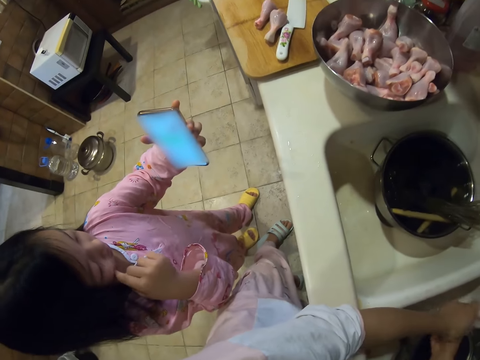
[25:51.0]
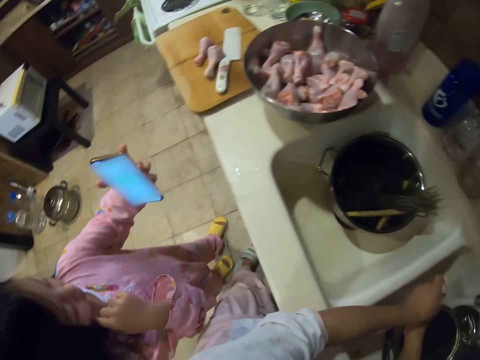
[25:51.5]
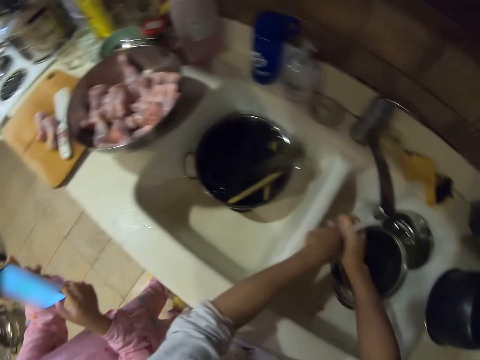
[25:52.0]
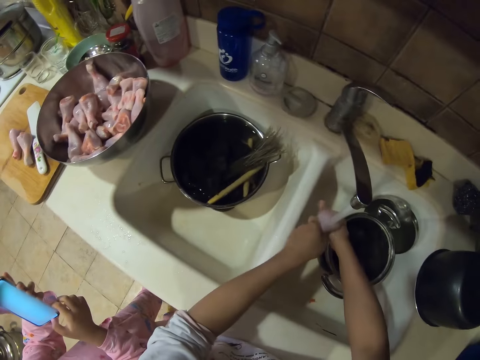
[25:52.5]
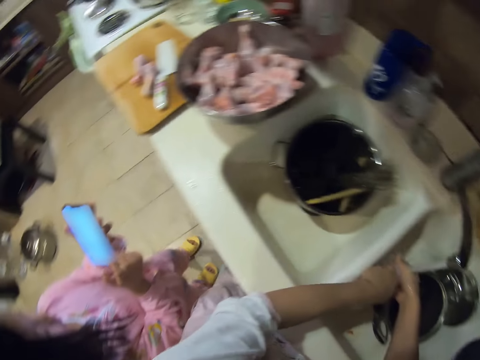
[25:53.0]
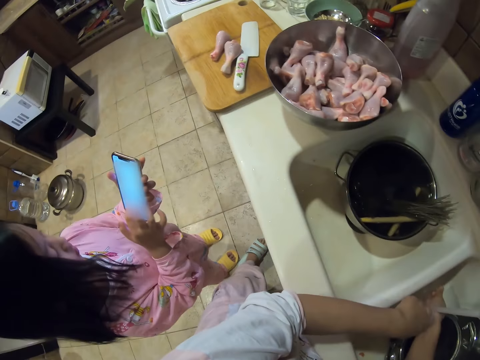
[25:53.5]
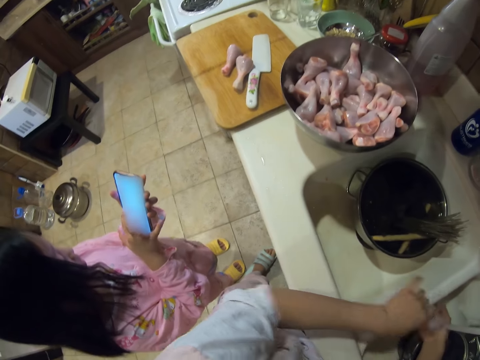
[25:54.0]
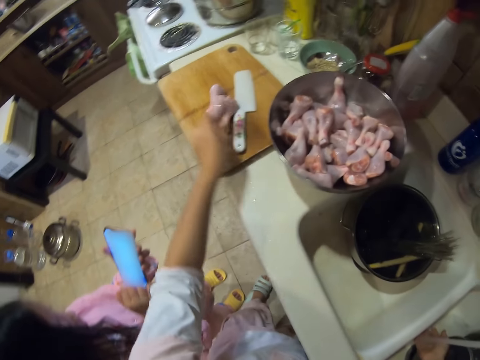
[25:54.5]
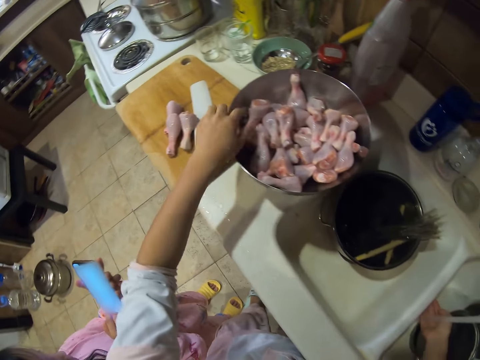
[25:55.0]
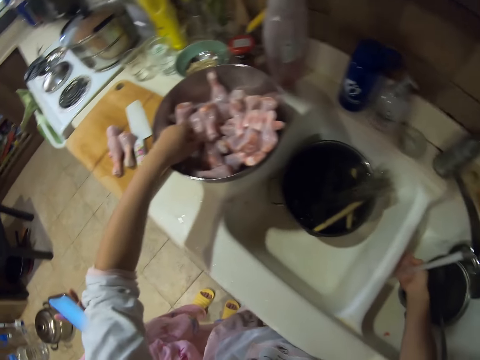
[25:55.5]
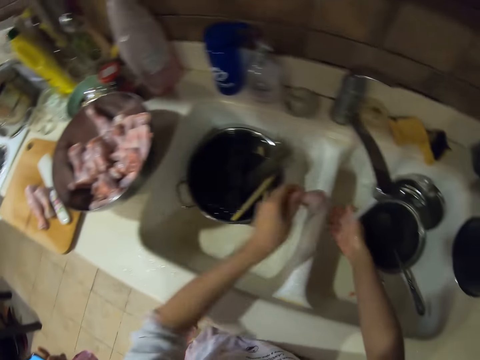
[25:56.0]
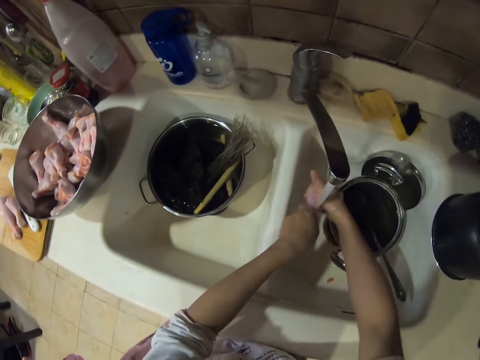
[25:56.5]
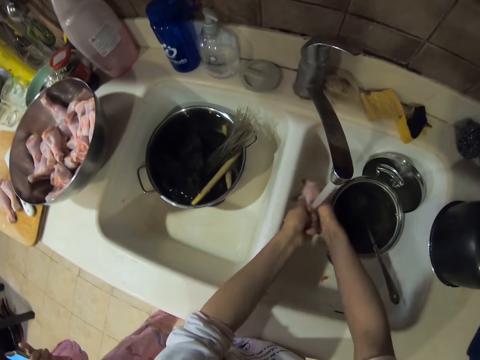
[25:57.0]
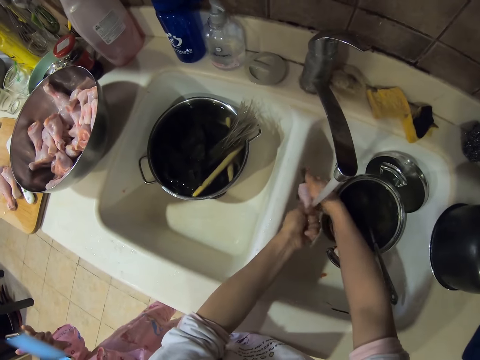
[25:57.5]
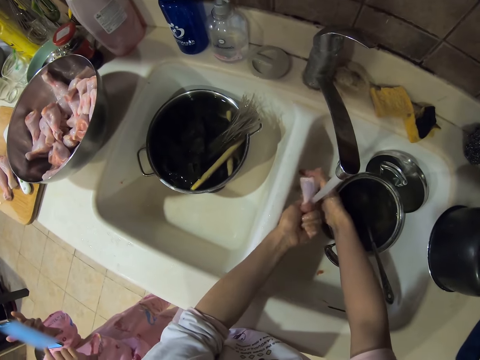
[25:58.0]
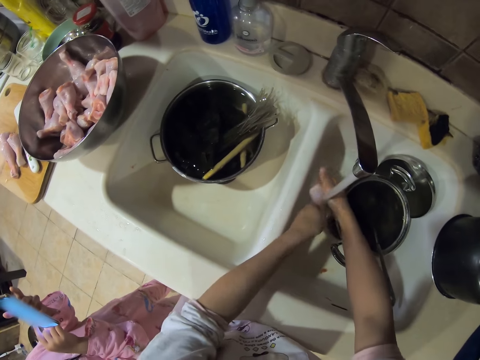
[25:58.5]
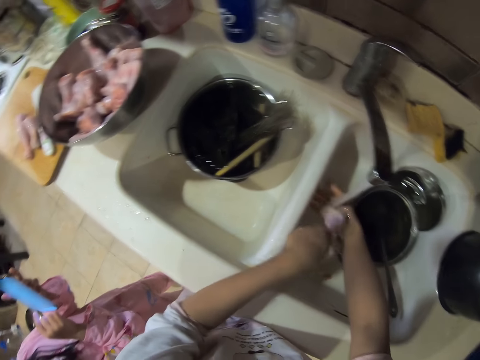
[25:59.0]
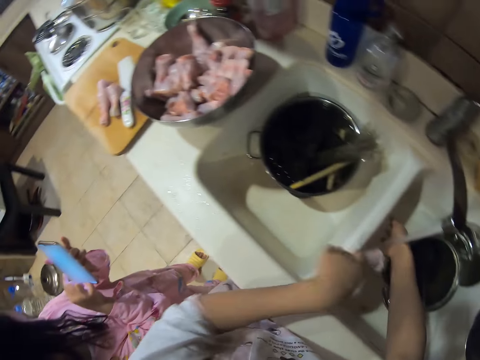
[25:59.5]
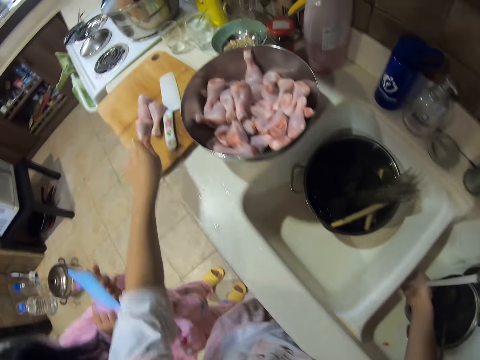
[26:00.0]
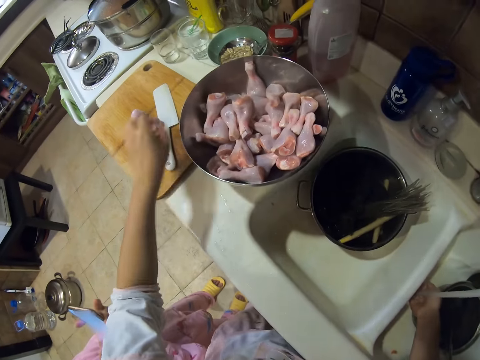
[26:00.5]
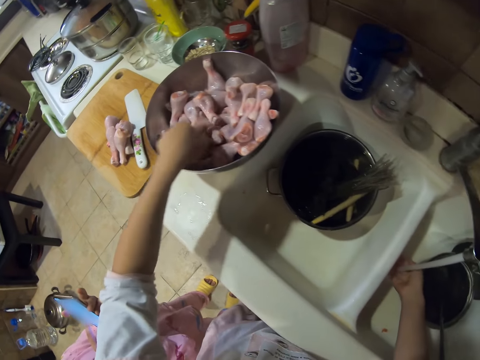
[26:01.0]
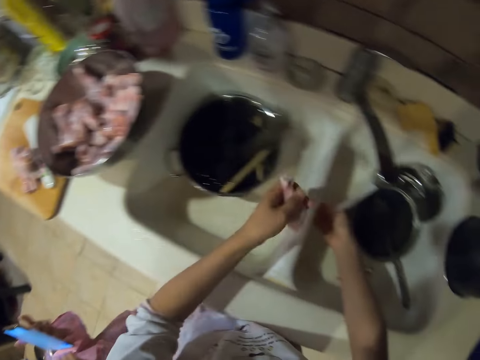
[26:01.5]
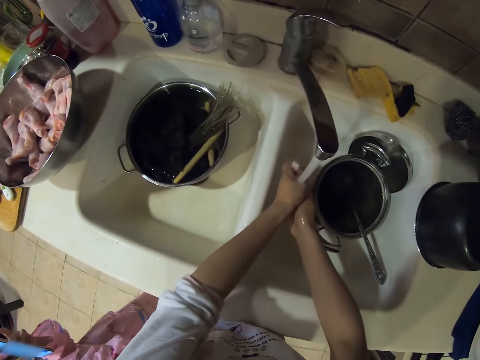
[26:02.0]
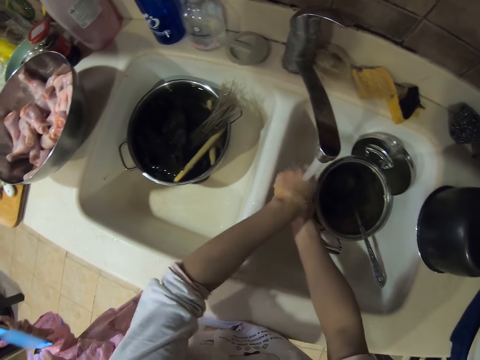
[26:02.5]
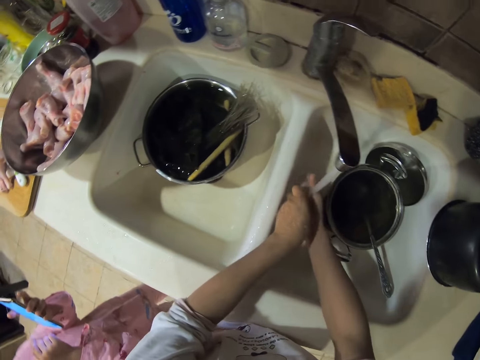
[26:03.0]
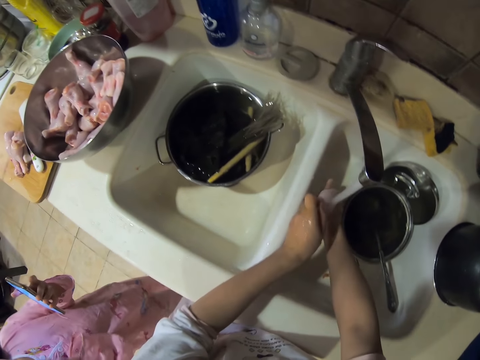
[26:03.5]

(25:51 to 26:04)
A girl holds a phone. The camera wearer washes the chicken. They place the chicken on the chopping board. They pick up the chicken. They wash the chicken drumstick. The girl touches the phone. The camera wearer places the chicken on the chopping board. They pick up the chicken. They wash the chicken.

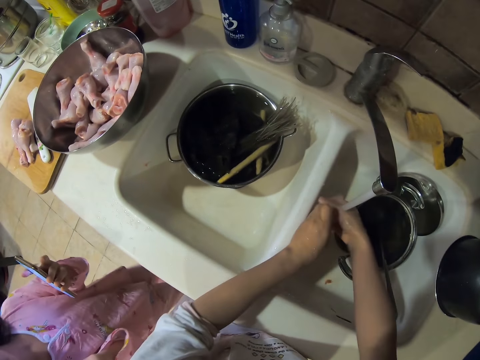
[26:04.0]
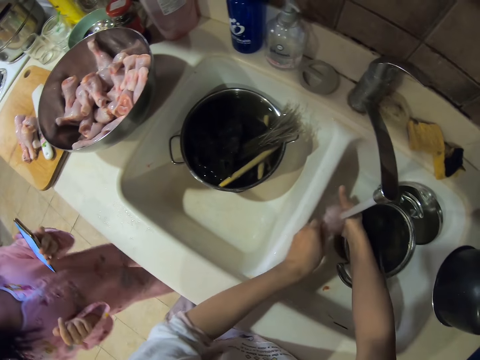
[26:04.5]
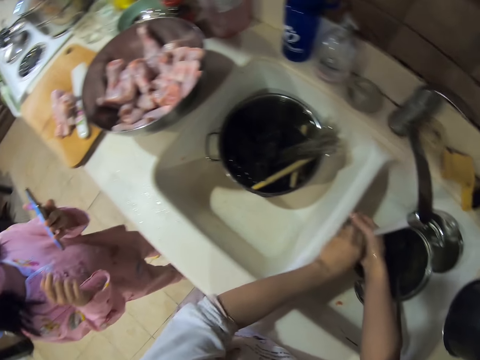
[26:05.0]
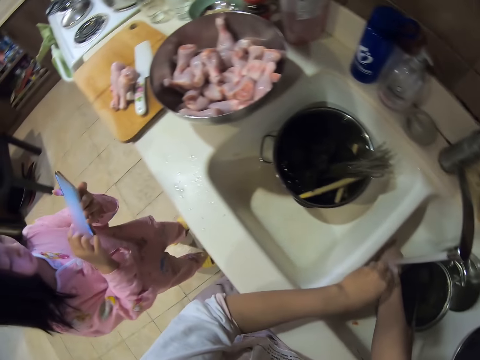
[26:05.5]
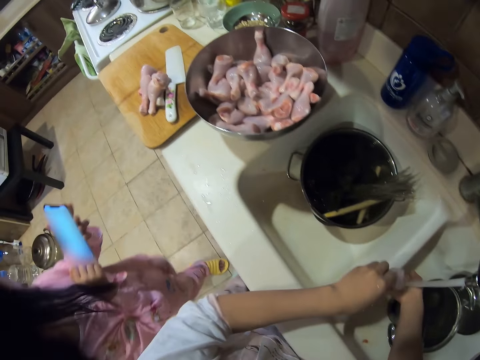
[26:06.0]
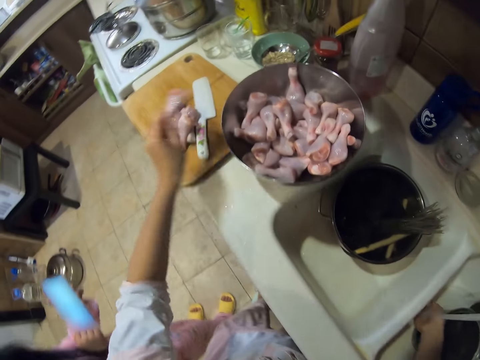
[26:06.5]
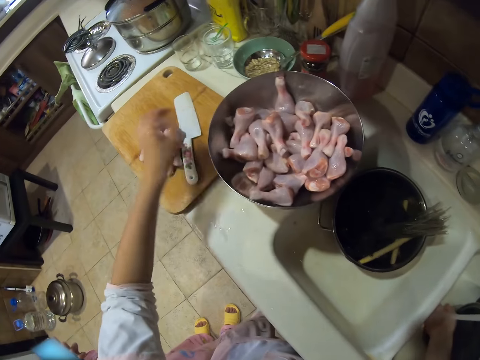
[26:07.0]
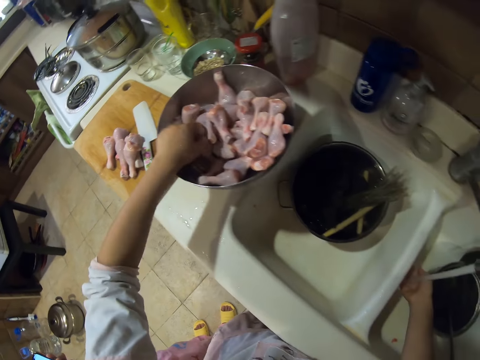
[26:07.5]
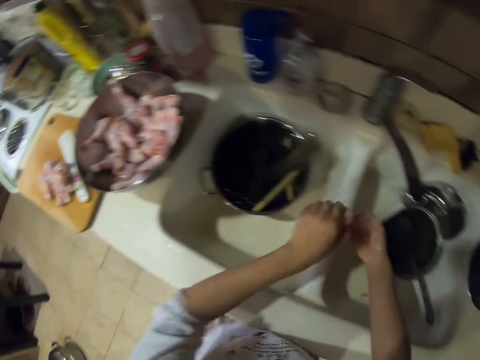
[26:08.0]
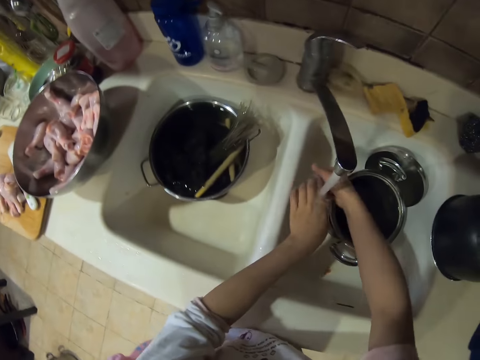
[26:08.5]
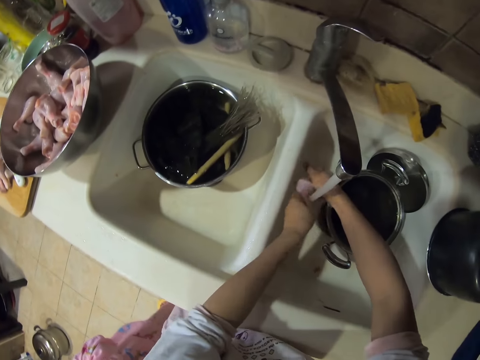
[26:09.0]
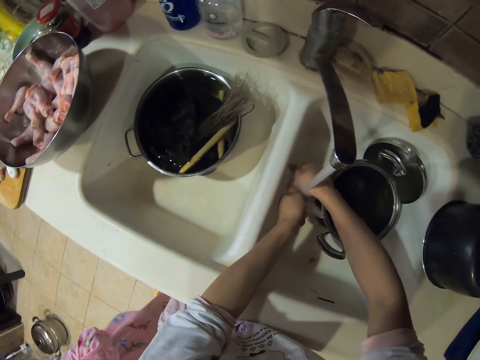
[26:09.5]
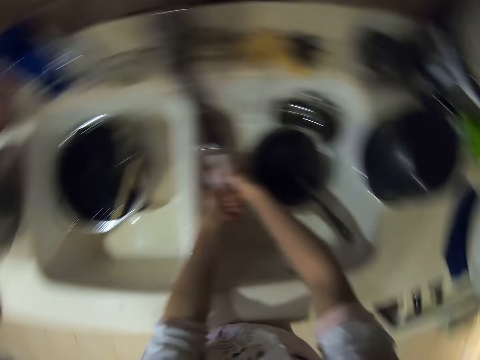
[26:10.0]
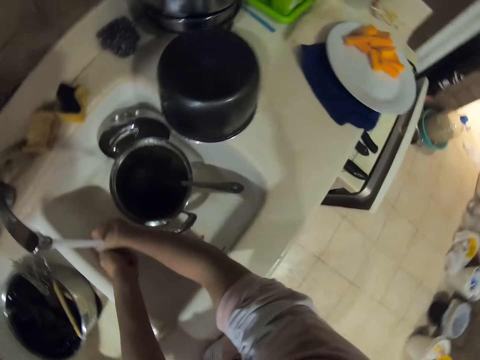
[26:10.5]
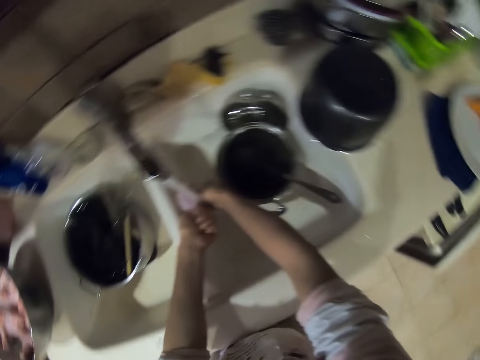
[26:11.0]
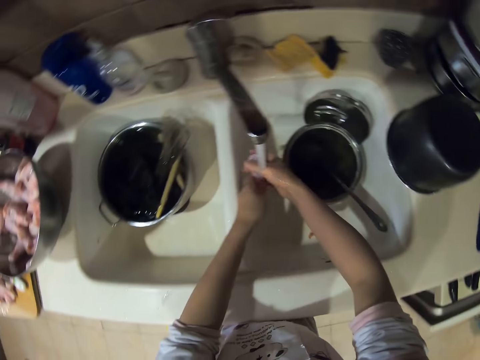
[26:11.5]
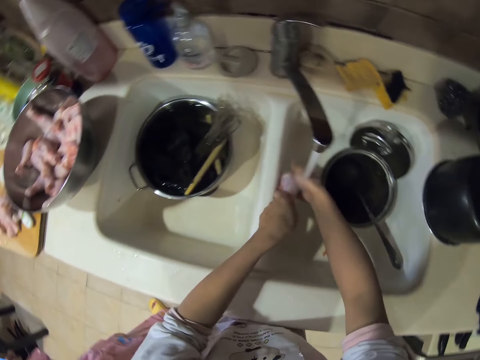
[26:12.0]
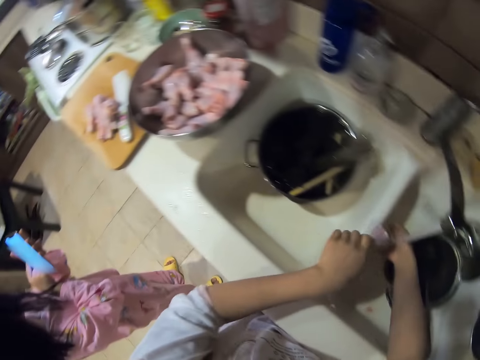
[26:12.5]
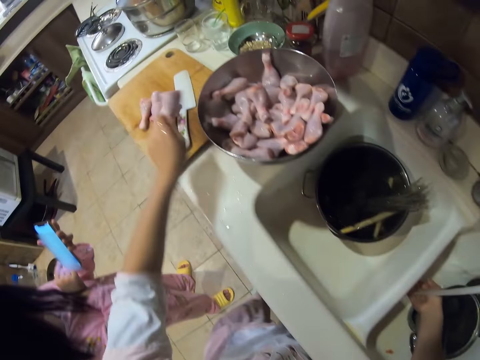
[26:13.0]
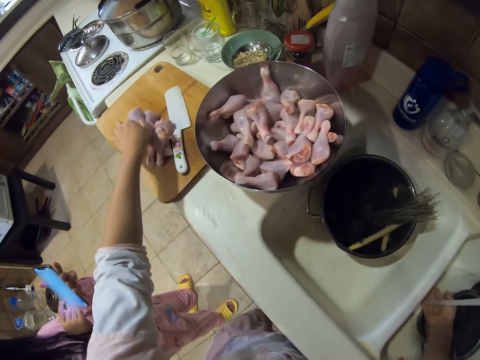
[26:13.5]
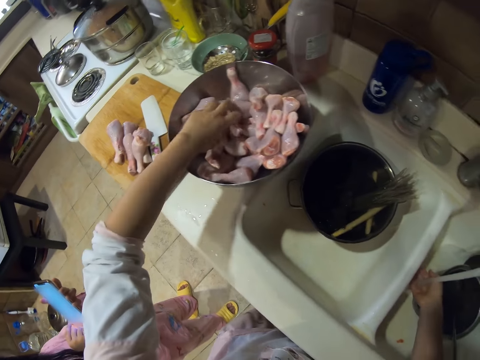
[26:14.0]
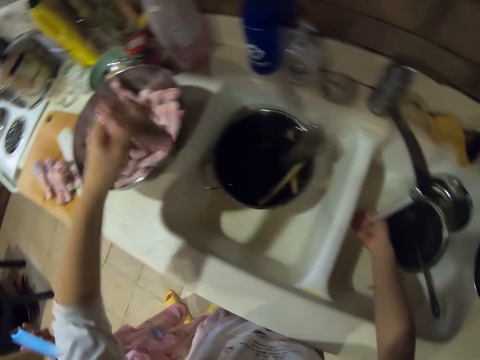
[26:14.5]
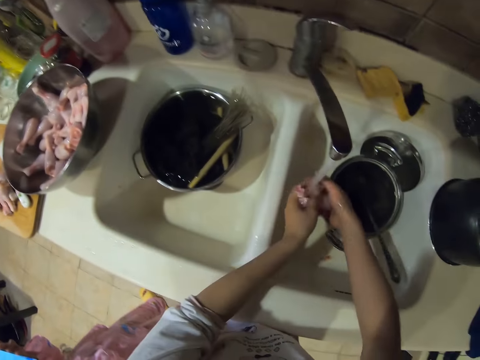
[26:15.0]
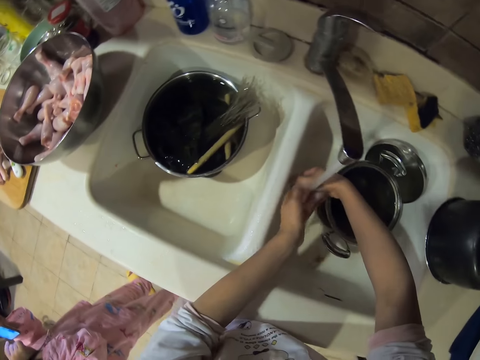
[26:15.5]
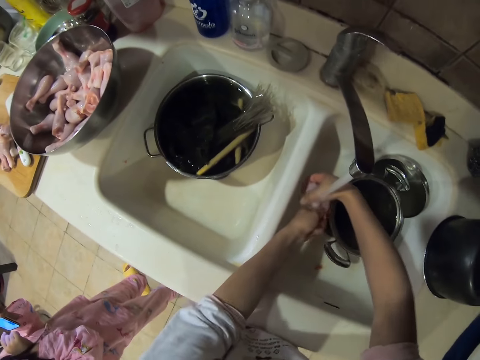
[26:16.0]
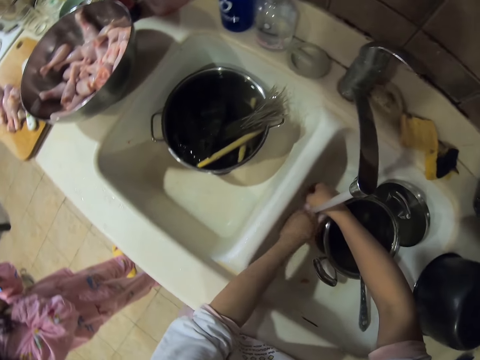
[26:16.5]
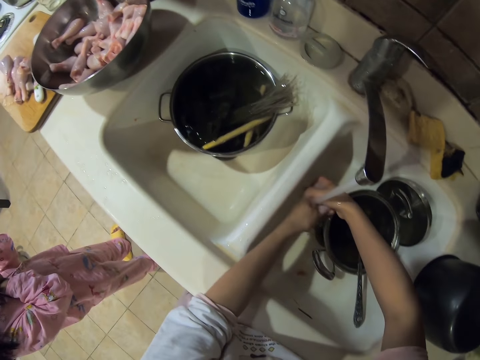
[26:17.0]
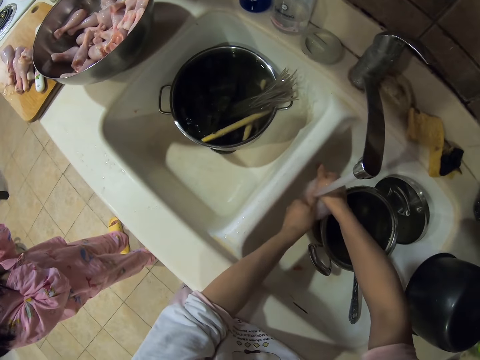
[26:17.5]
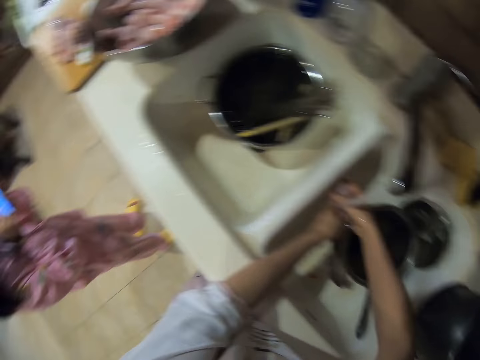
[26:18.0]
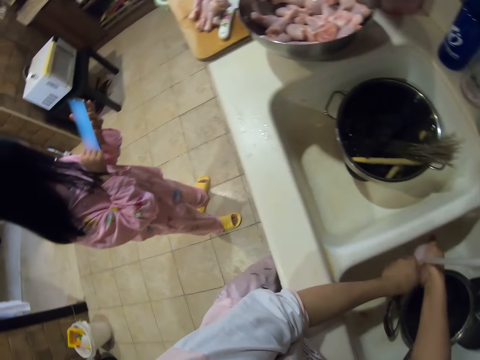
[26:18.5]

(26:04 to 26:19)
A girl walks close to the camera wearer. The girl walks away. The camera wearer places the chicken on the chopping board. They pick up the chicken. They wash the chicken. They look around. They place the chicken on the chopping board. They pick up the chicken. They wash the chicken.
